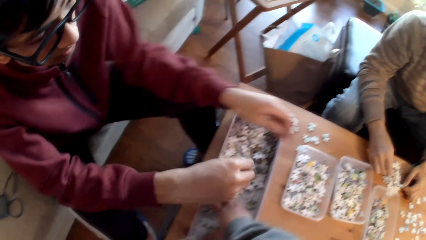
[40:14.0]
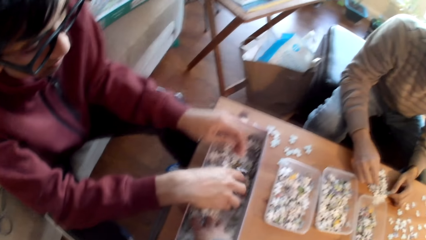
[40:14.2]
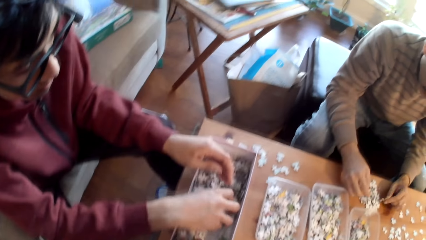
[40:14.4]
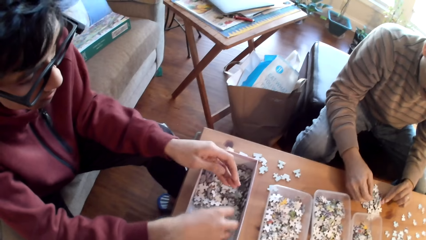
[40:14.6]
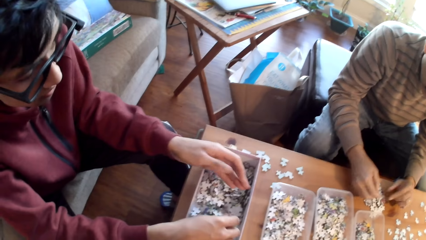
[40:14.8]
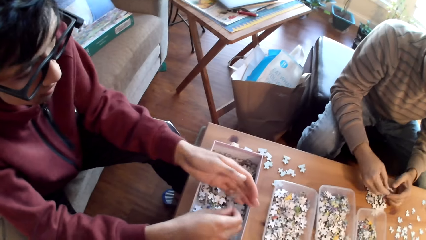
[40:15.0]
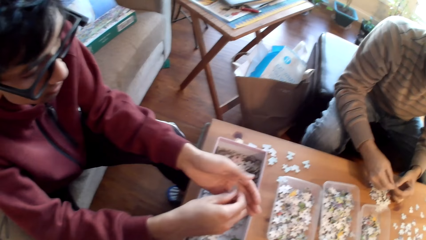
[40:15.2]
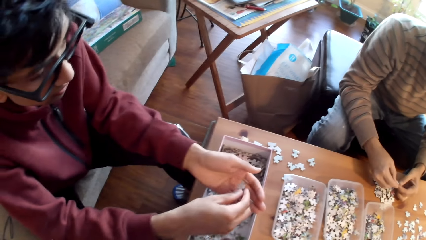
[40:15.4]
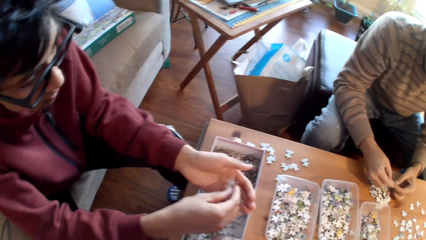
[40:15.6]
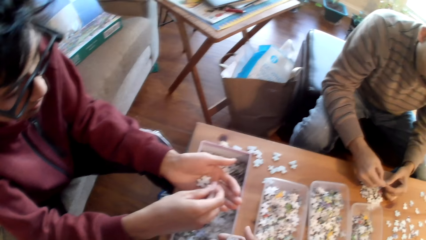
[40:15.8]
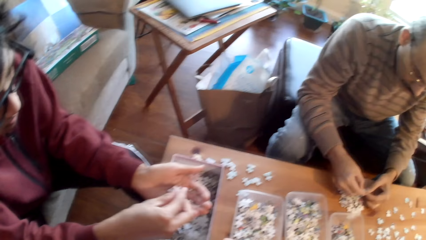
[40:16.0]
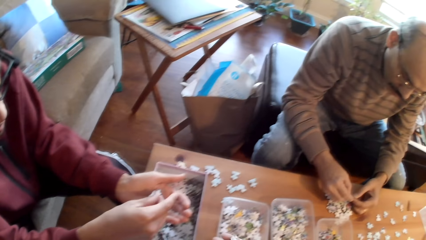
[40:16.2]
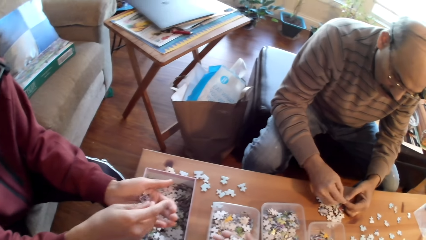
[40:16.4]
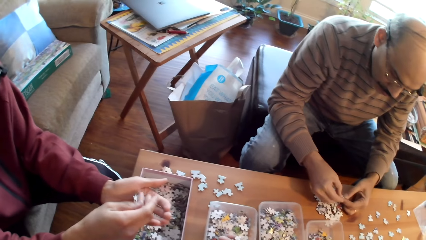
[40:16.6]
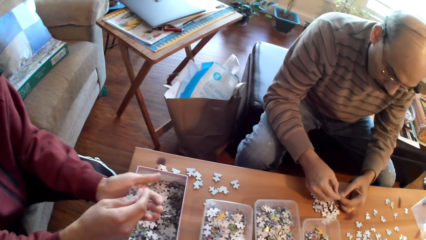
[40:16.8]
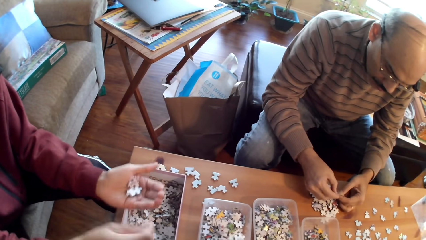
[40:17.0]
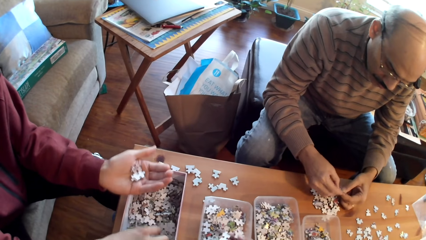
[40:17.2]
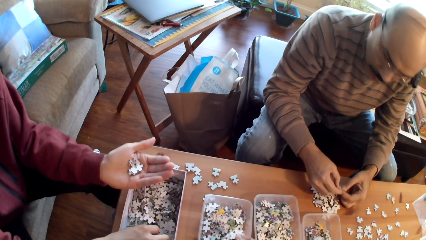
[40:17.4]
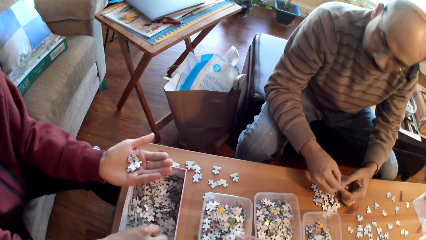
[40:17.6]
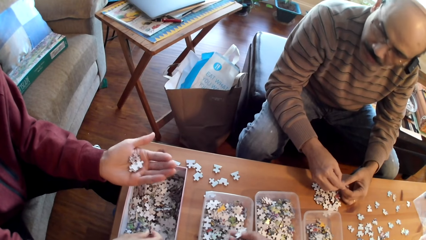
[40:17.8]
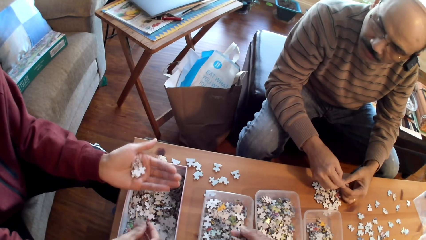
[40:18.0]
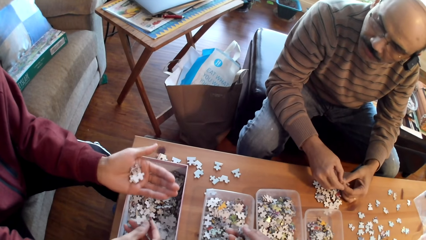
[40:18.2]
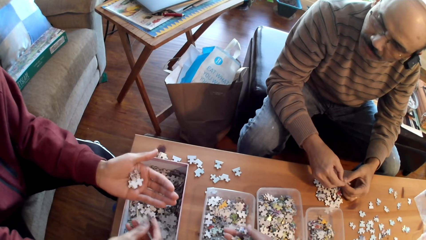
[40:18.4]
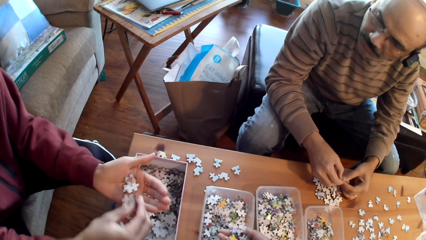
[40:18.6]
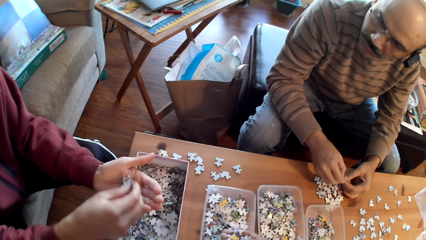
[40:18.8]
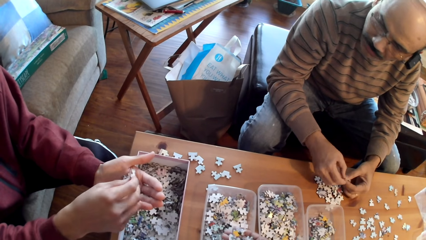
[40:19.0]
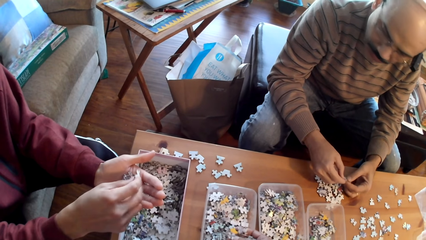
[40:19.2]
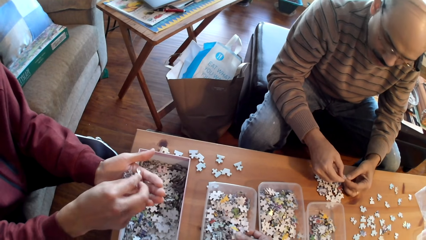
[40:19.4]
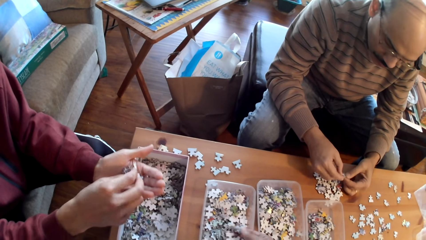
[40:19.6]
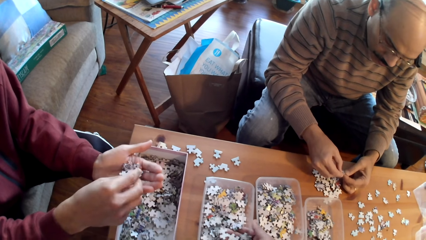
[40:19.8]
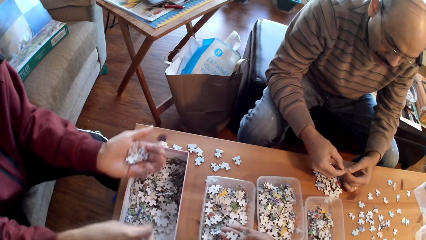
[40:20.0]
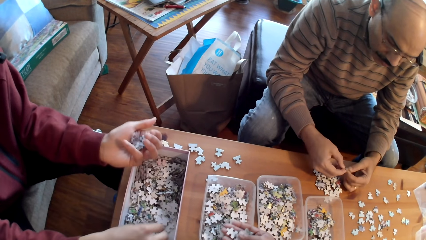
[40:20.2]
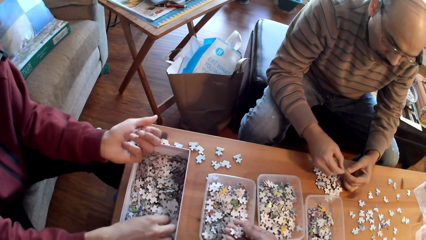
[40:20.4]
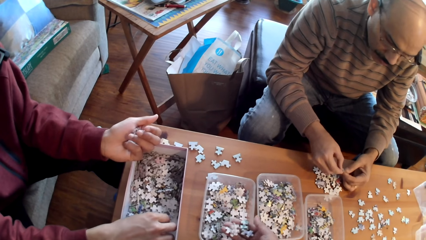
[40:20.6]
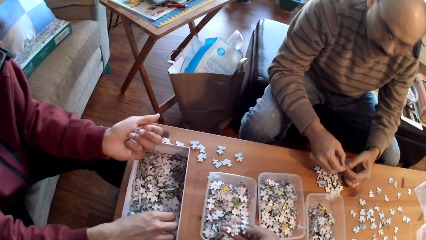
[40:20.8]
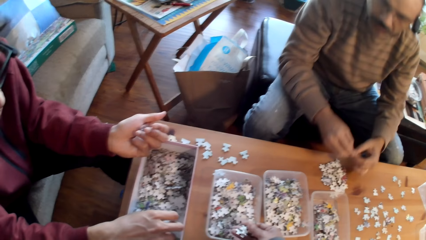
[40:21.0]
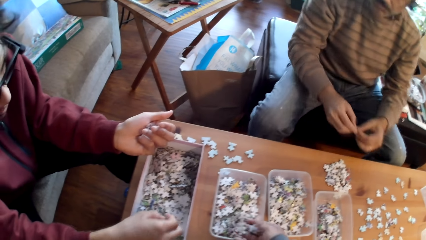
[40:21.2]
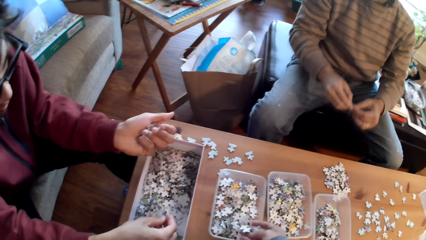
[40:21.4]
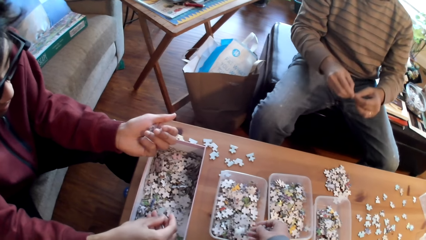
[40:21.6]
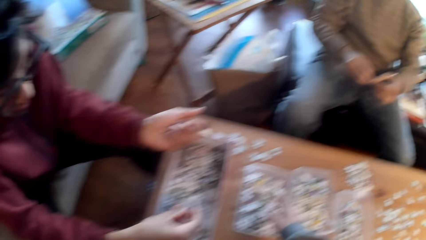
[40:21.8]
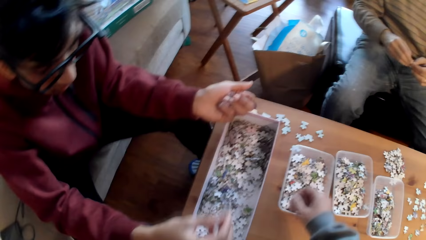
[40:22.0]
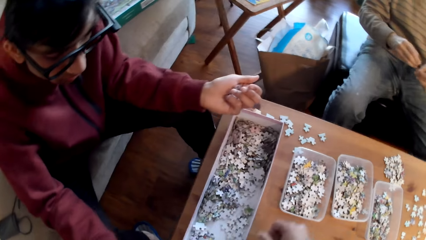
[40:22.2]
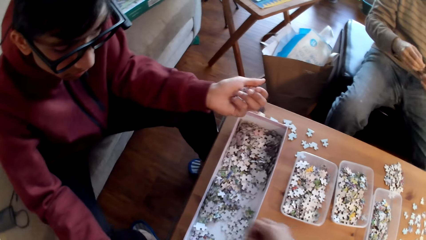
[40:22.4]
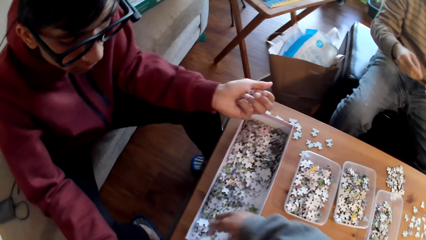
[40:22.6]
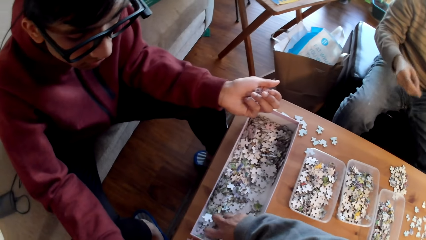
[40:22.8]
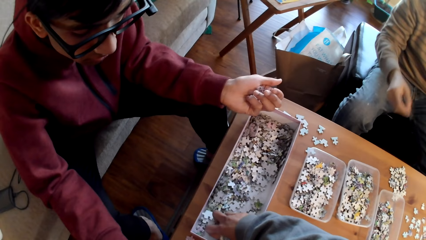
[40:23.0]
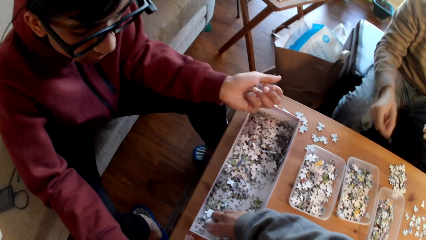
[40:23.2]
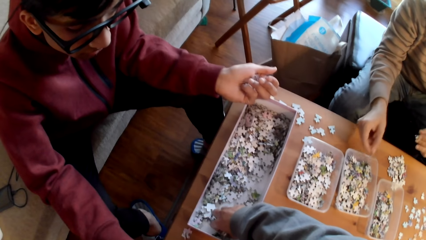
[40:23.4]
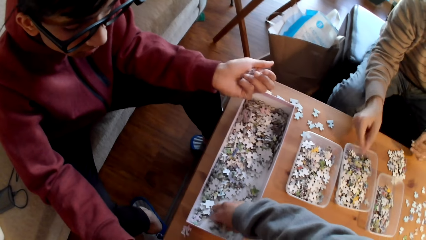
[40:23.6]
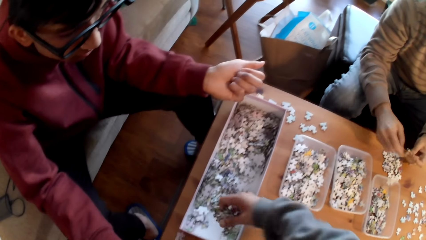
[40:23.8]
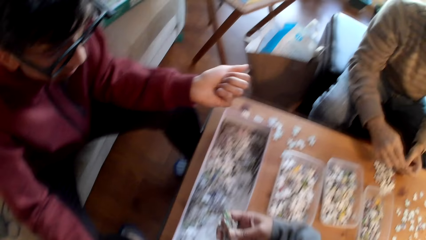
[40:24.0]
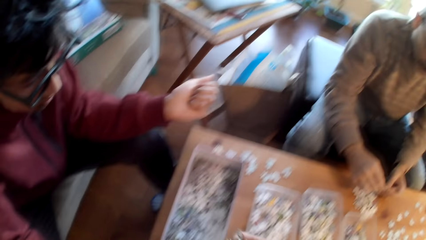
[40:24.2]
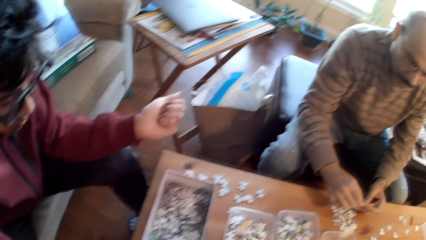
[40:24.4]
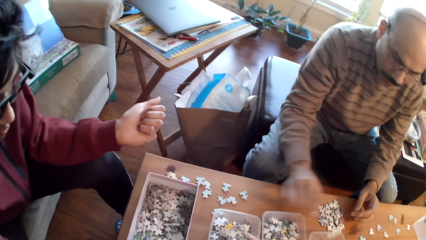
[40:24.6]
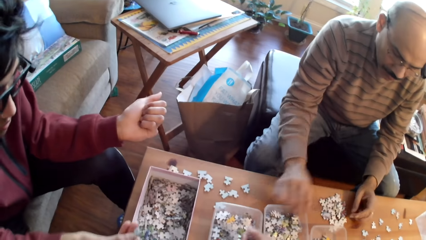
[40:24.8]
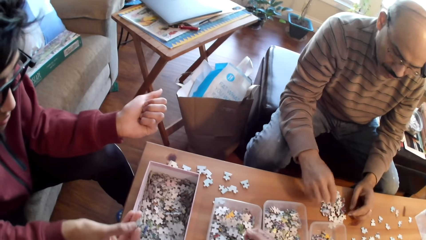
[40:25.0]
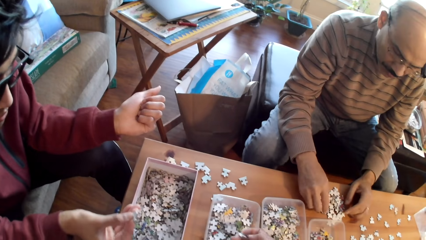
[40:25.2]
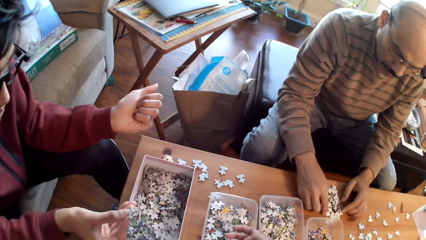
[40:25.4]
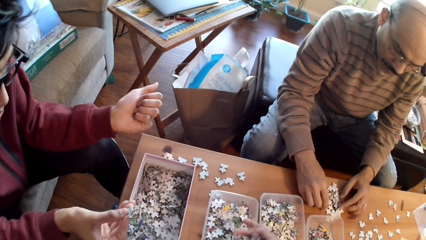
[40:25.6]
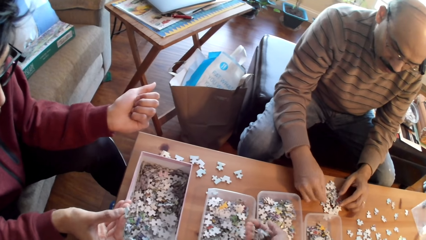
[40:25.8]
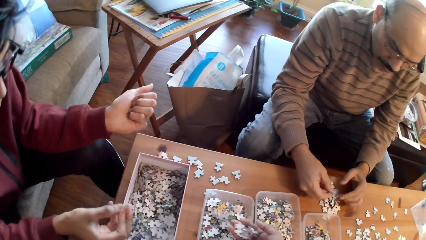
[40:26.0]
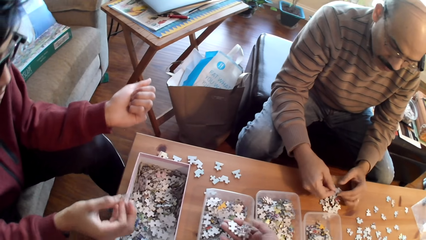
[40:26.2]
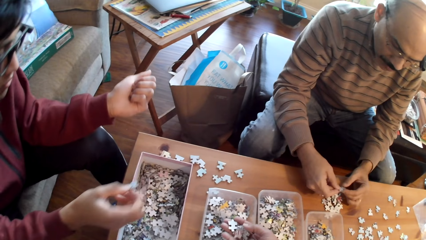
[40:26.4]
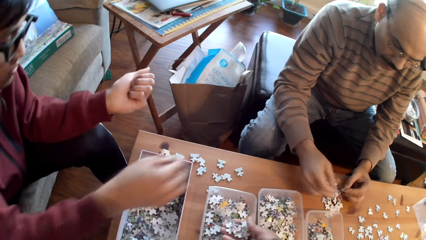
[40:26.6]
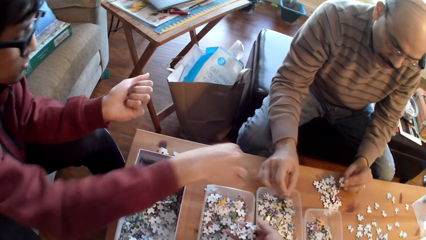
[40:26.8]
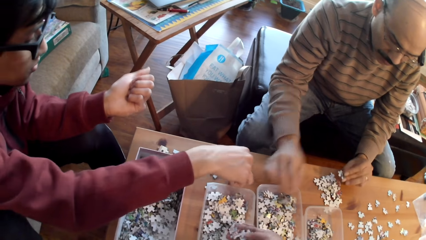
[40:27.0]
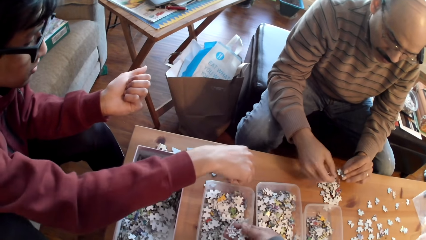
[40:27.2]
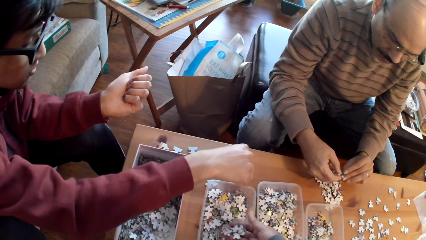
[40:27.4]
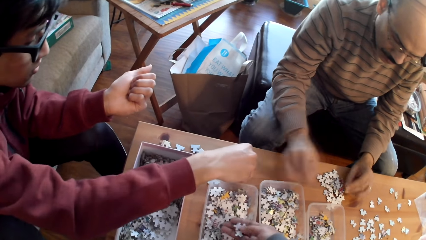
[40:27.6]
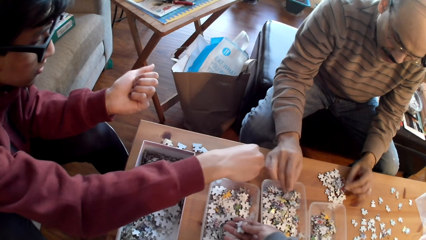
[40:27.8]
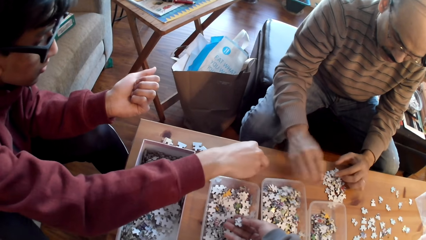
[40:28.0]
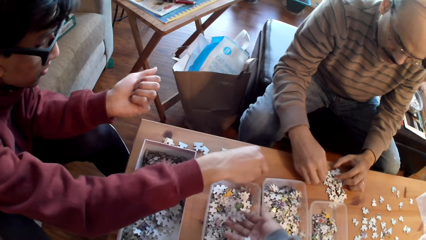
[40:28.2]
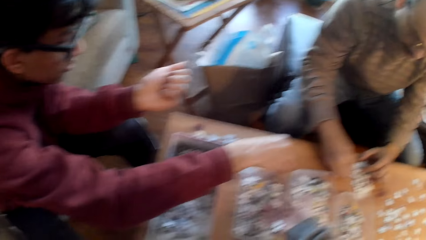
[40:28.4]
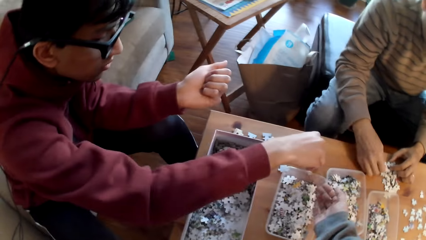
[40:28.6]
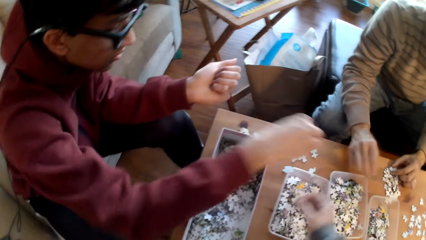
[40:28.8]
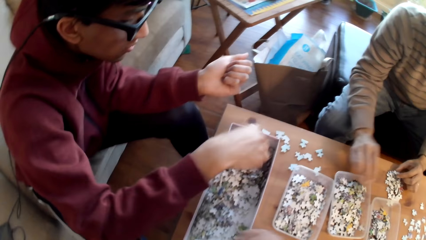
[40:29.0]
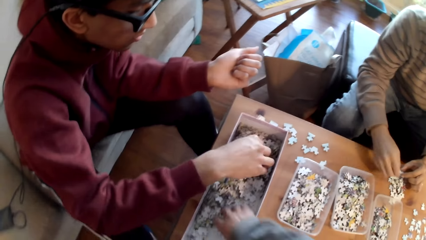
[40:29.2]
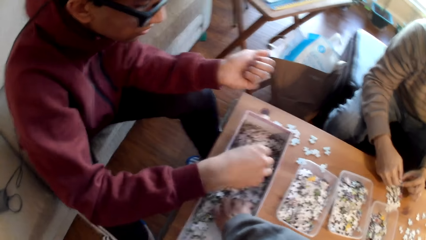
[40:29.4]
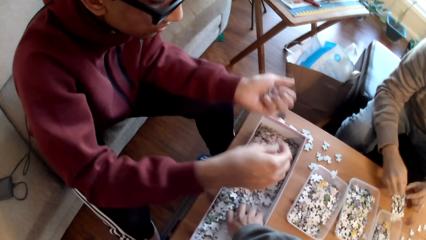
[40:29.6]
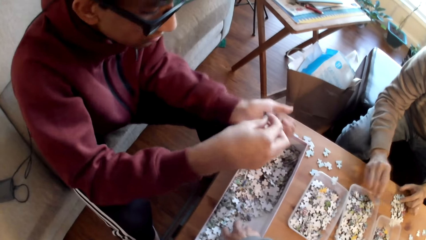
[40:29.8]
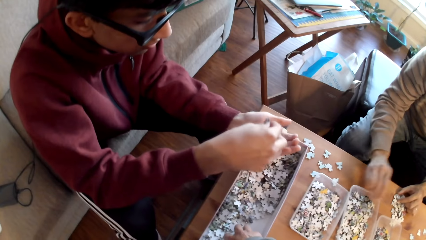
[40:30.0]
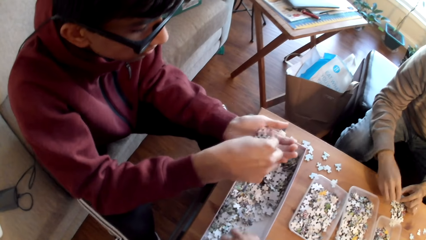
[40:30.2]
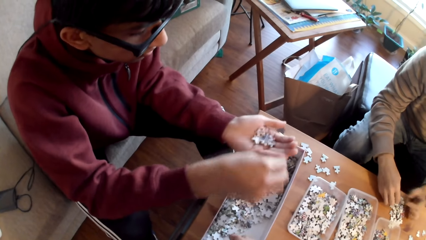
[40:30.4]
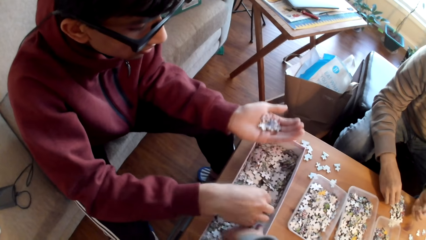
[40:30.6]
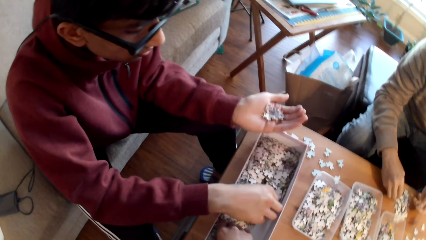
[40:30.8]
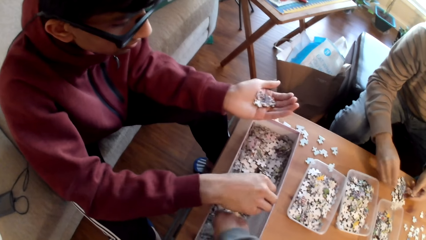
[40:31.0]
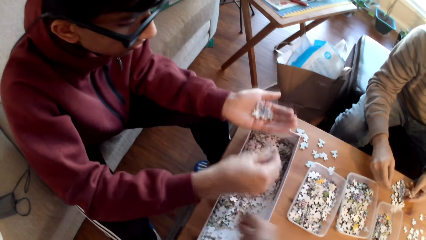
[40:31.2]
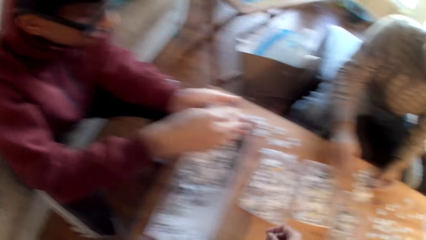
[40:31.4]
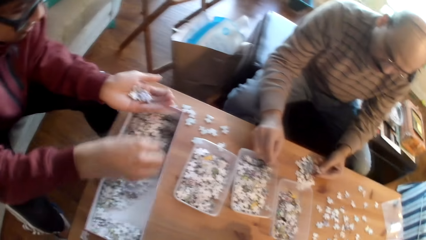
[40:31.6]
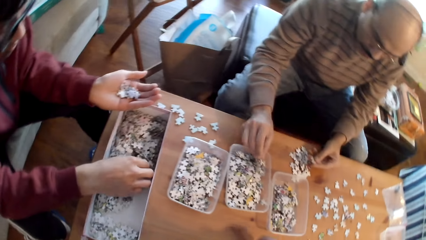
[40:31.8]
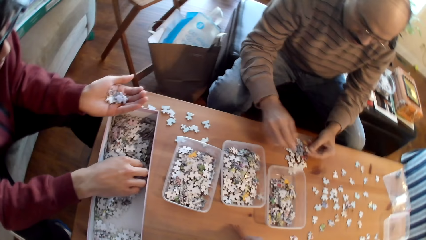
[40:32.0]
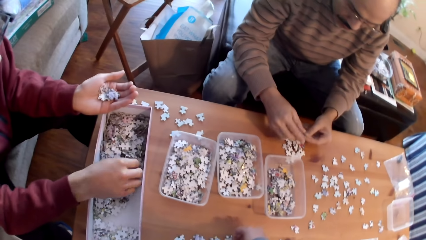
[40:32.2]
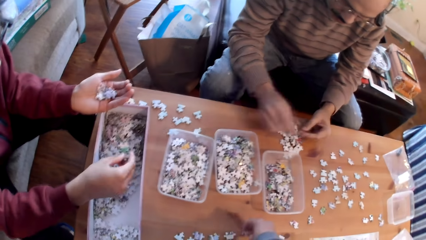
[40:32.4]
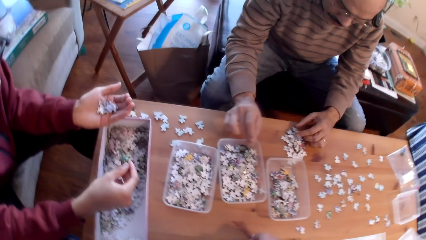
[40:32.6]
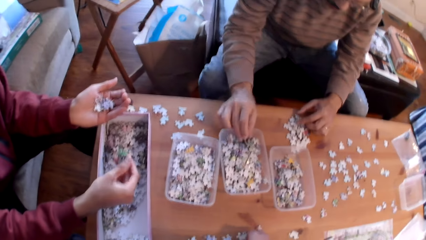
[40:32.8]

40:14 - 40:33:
A man sorts puzzle pieces. Another man sorts puzzle pieces on the table. The camera wearer picks puzzle pieces from the box. The other man sorts puzzle pieces on the table. The camera wearer sorts puzzle pieces on the table.
